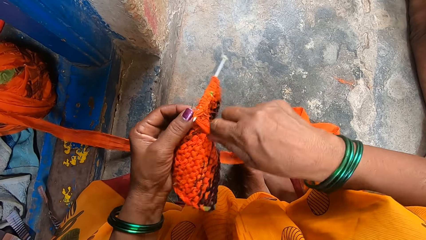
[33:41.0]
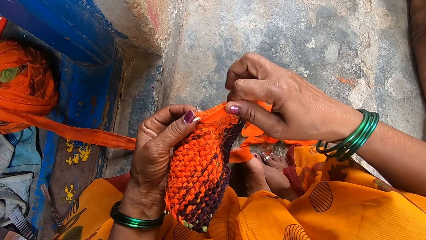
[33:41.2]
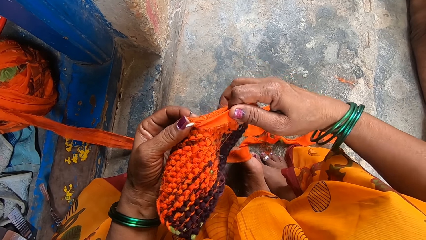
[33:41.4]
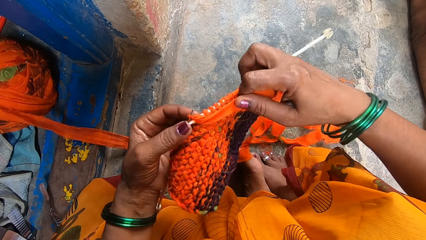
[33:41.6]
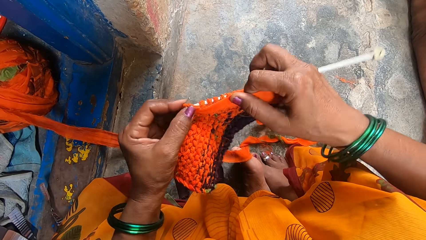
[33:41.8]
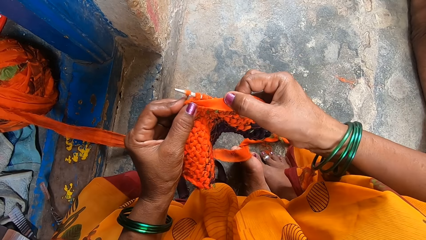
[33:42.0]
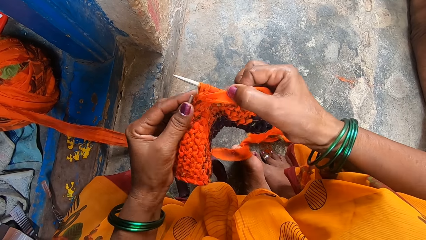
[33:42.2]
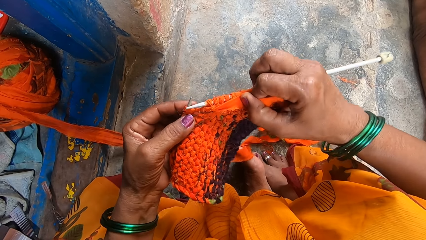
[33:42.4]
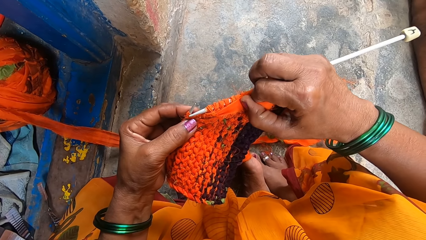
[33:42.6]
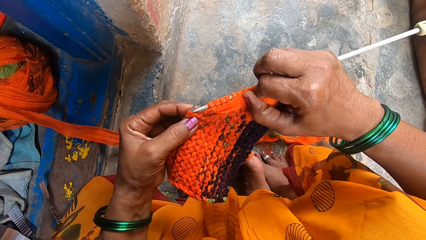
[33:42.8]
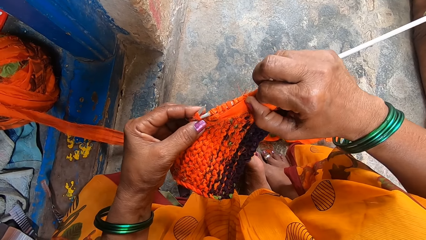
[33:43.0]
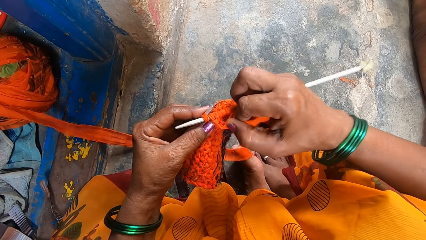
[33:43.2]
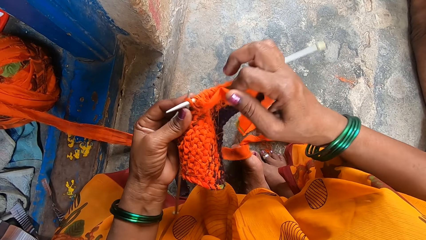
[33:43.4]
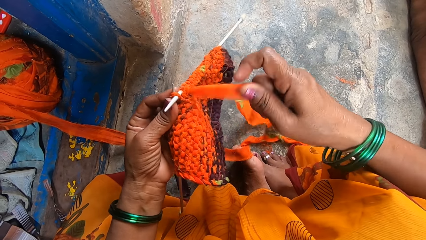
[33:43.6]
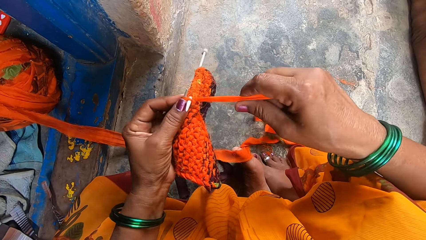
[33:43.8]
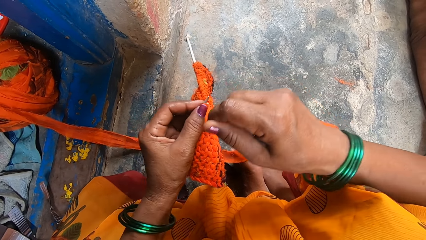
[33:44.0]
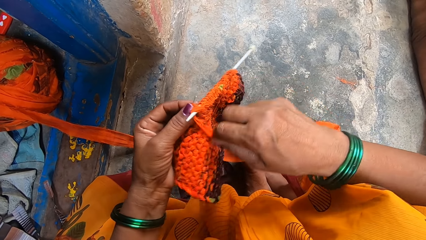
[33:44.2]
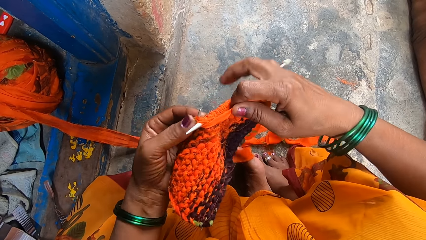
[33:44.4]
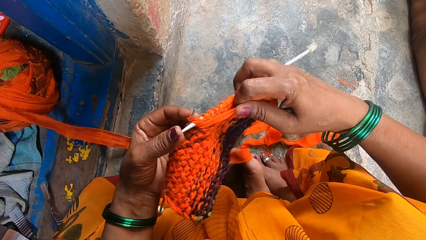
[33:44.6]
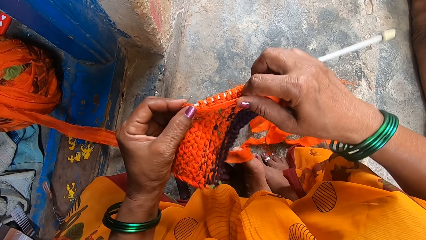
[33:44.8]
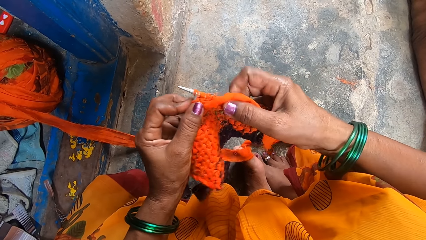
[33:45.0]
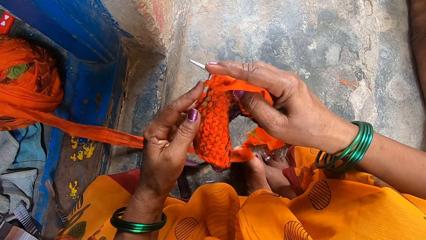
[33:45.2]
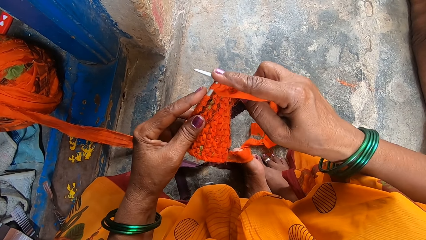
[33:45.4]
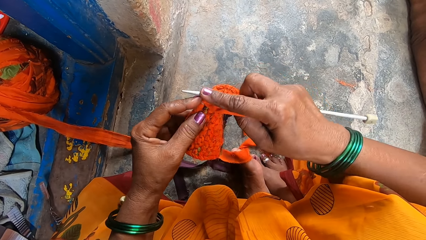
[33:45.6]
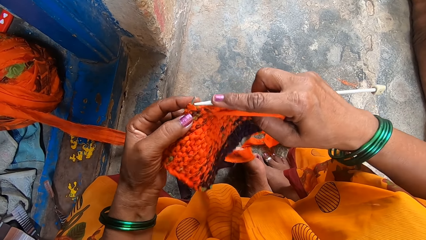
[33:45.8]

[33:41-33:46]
The camera wearer weaves a fabric.

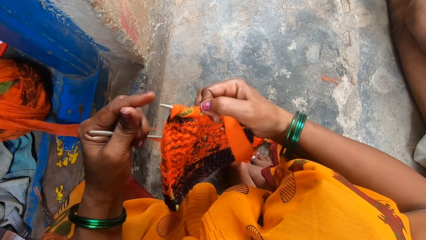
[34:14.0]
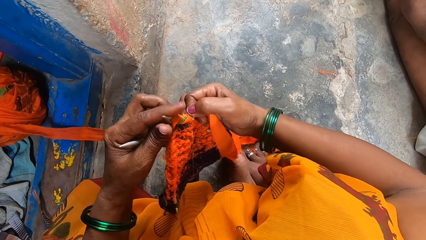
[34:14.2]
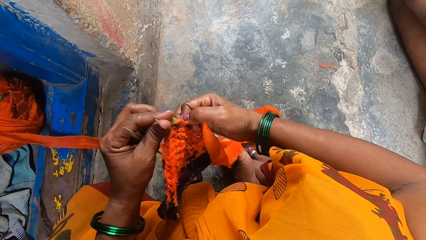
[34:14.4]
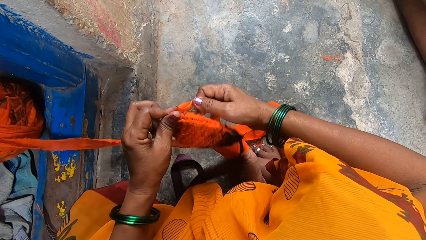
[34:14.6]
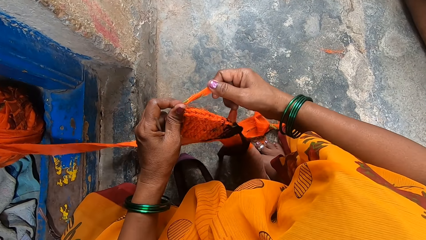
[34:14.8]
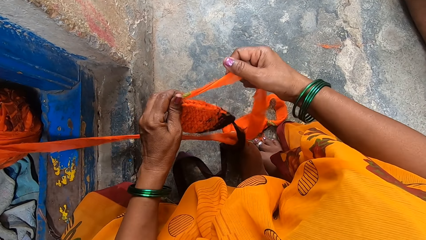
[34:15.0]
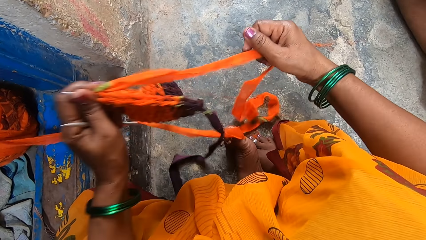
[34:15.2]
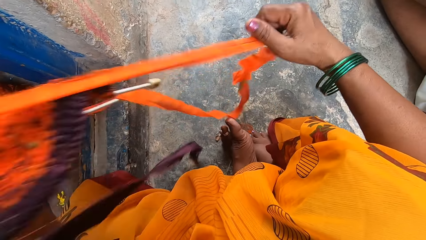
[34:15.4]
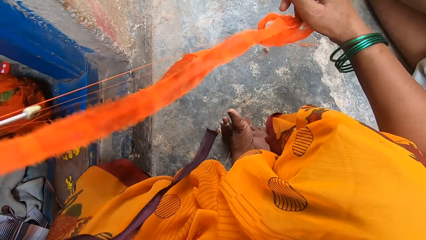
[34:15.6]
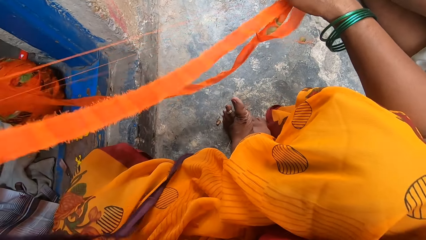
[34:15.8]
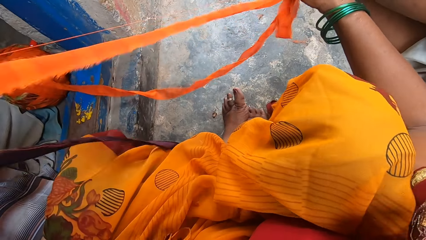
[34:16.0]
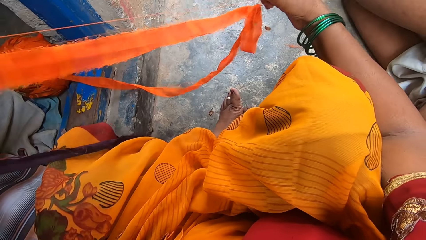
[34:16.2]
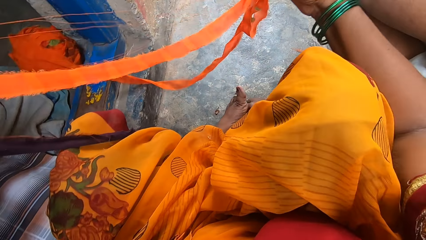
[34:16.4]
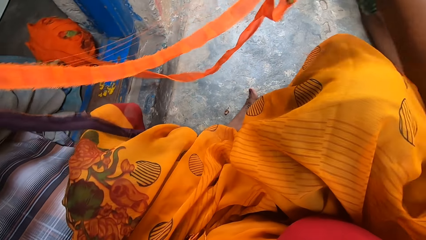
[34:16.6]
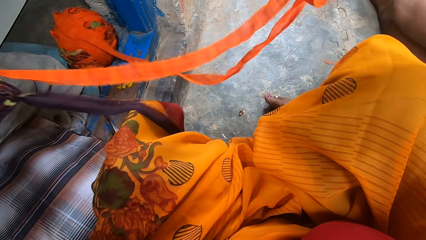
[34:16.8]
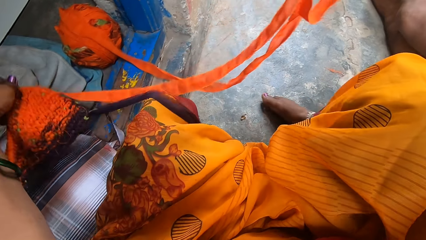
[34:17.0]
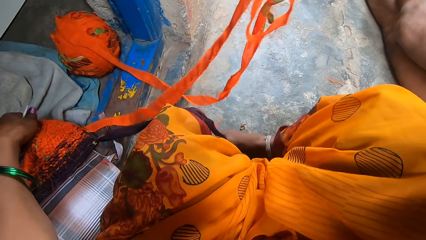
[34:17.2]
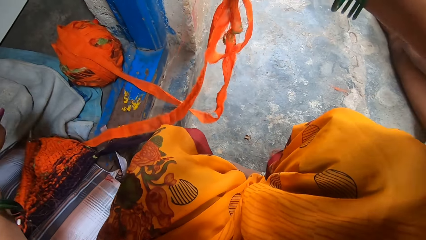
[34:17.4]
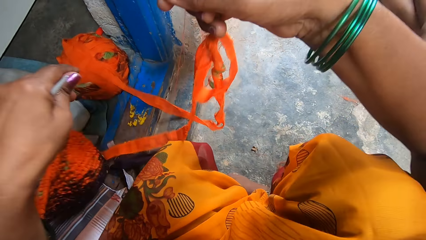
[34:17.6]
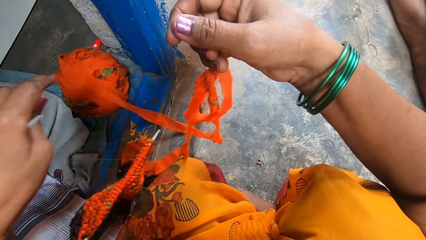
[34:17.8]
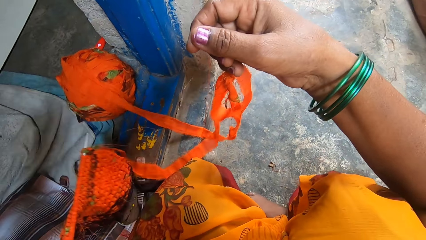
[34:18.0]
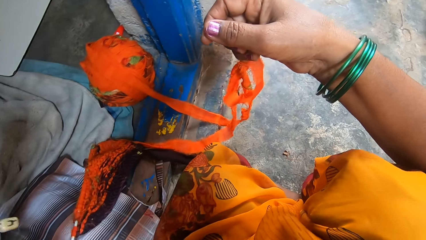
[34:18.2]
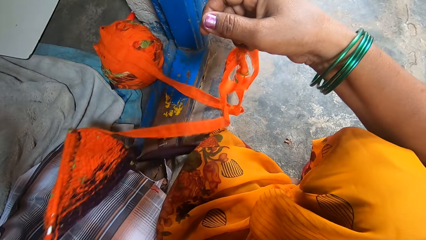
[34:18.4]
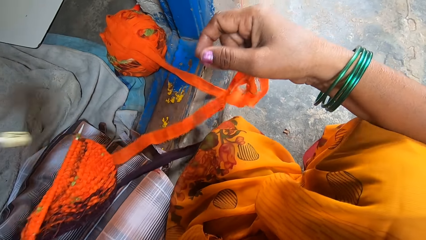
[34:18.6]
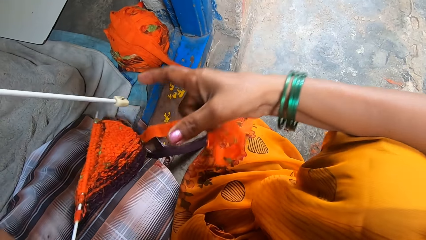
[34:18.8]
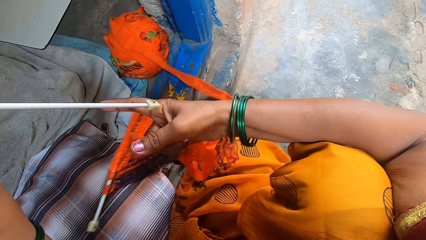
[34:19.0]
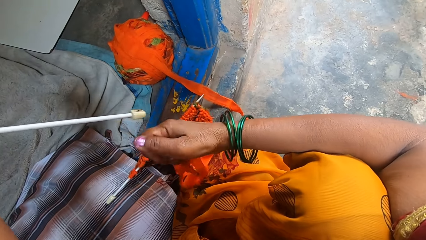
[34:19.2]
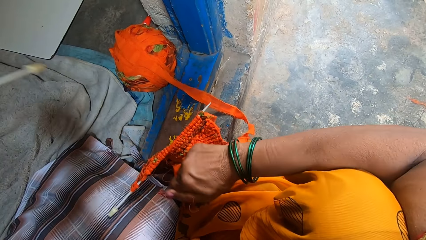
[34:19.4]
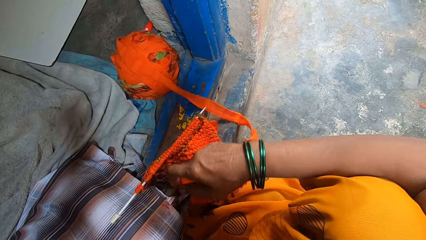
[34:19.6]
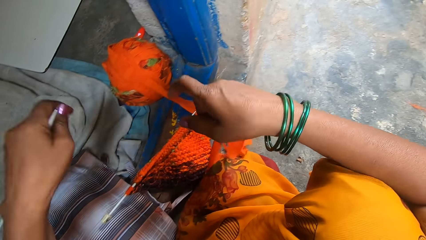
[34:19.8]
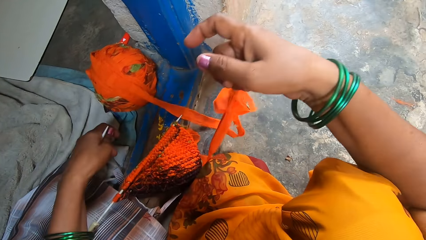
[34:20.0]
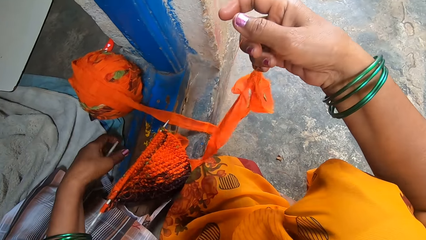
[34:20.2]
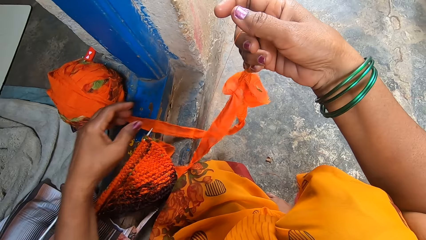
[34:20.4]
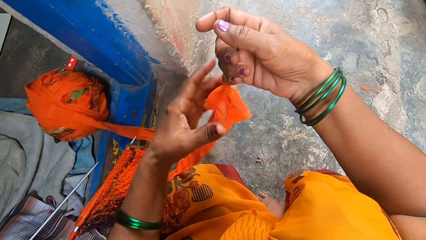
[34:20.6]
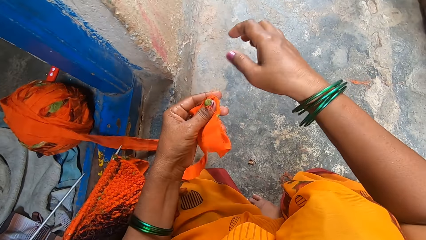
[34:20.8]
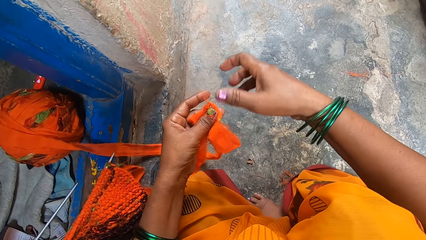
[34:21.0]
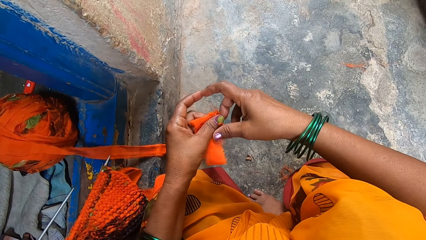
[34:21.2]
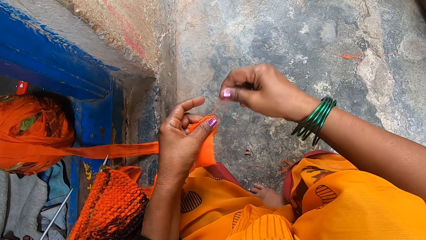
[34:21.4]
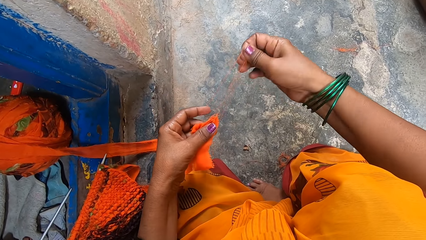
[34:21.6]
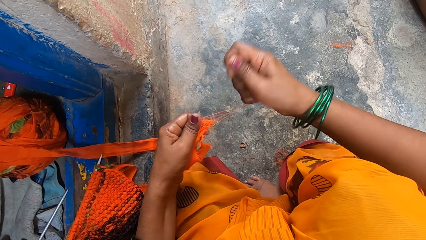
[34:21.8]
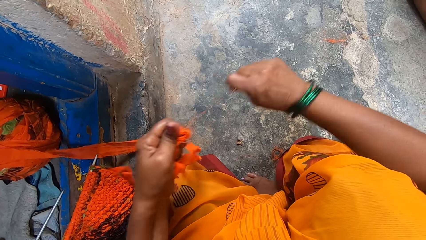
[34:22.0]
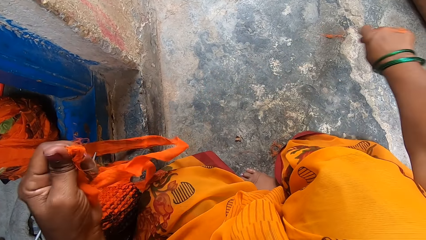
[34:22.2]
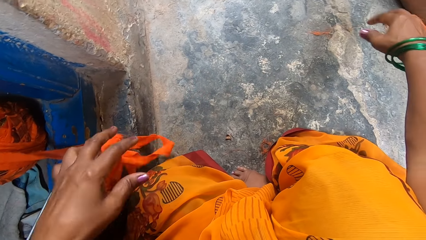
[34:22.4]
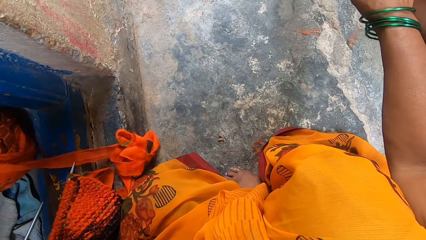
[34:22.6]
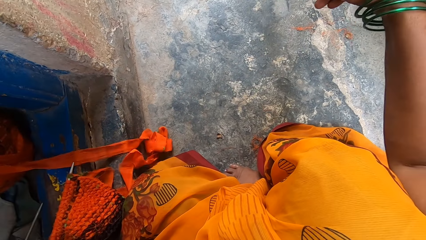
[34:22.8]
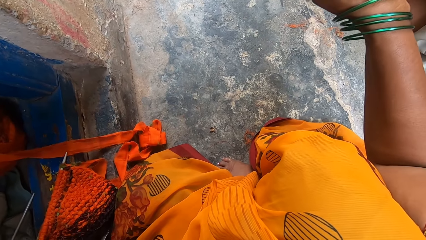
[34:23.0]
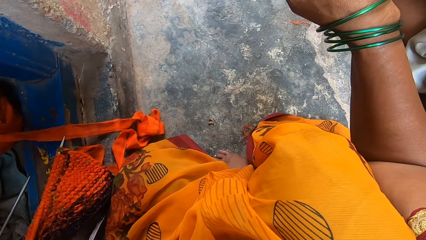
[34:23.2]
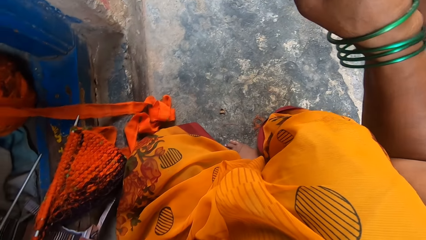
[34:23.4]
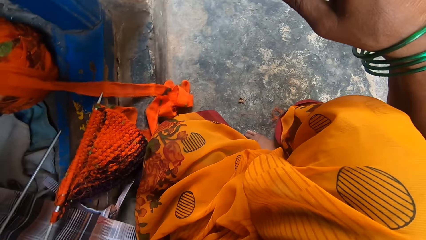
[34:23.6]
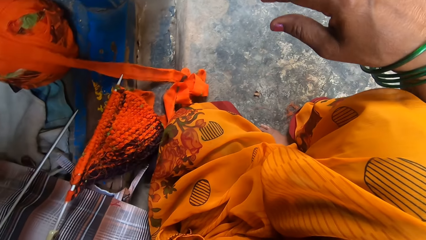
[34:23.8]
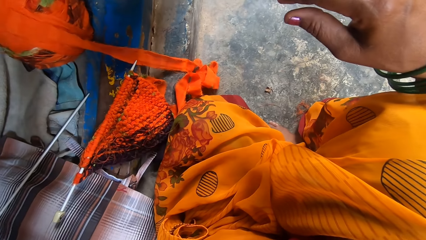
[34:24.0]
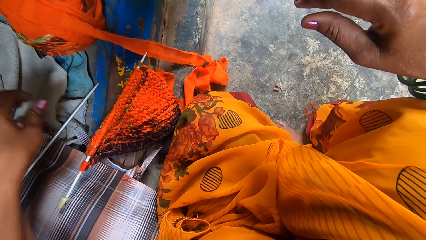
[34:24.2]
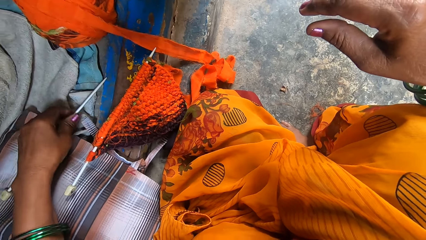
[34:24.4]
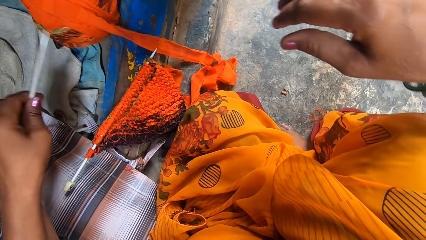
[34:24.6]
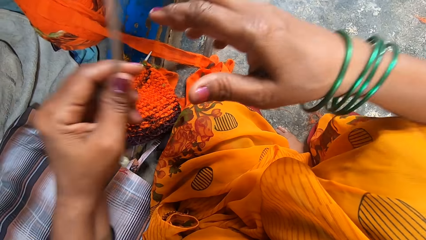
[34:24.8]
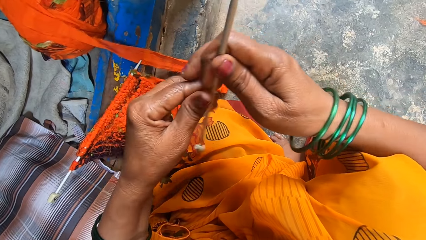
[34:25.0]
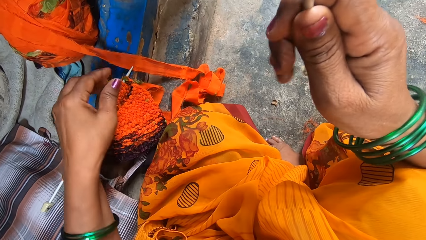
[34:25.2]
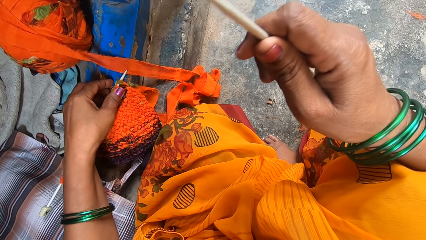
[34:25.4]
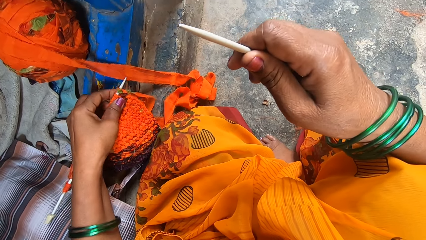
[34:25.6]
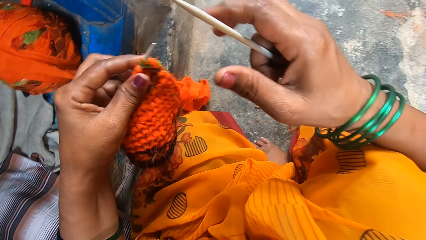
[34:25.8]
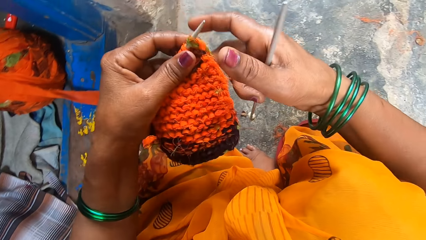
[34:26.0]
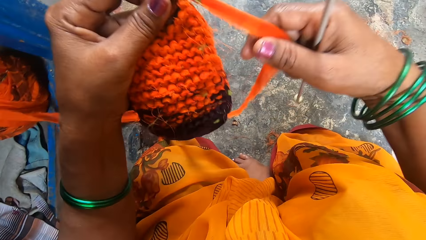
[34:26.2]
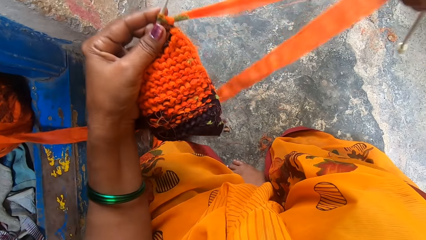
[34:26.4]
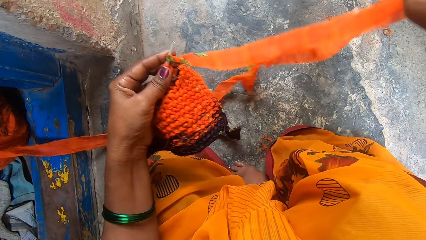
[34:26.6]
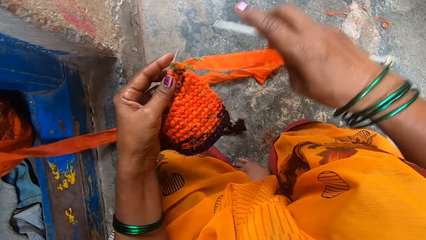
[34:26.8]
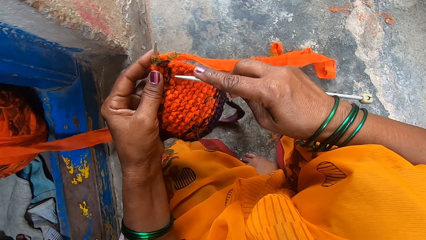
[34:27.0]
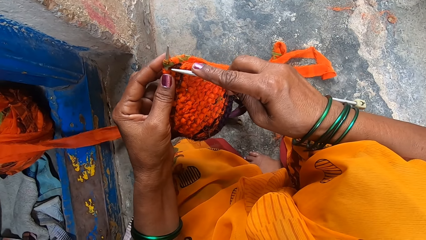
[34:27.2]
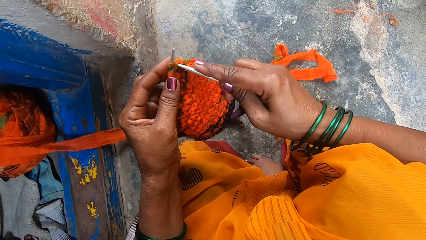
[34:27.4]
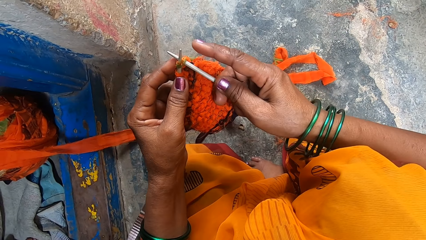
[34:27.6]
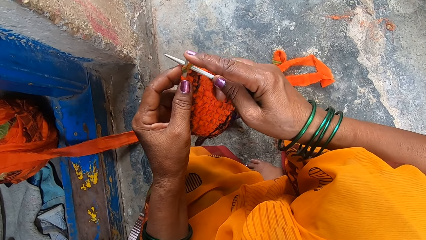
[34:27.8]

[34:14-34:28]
The camera wearer pulls a thread. They put down the crochet. They hold a fabric. They hold the thread. They pull the thread from the cloth. They cut the thread. They pick up the crochet. They pass the crochet to the right hand. They pick up the crochet with the fabric. They pull the thread.
